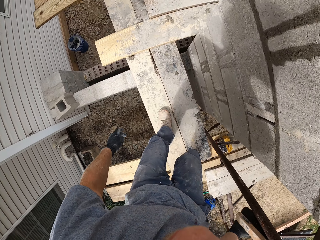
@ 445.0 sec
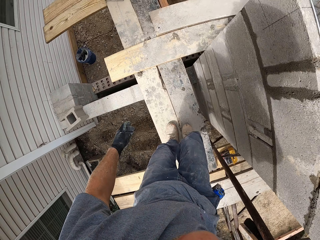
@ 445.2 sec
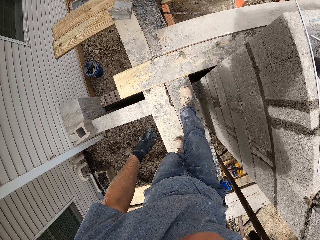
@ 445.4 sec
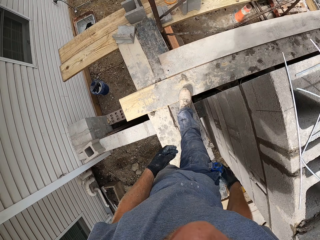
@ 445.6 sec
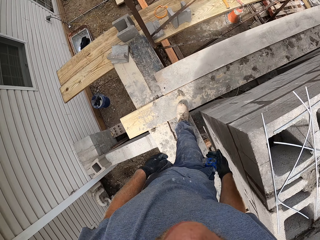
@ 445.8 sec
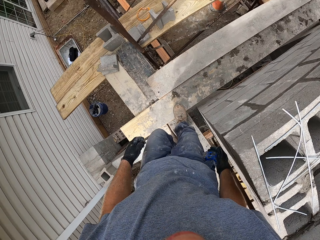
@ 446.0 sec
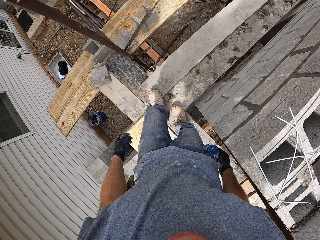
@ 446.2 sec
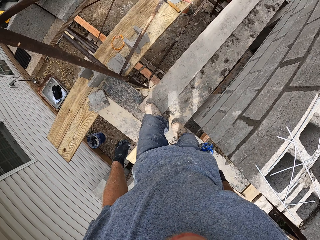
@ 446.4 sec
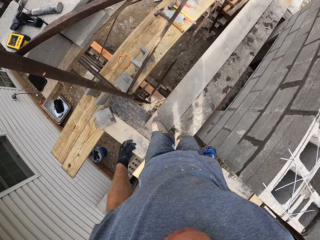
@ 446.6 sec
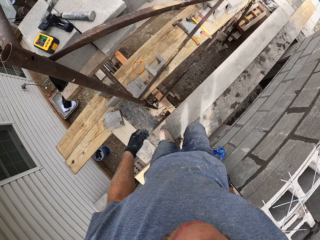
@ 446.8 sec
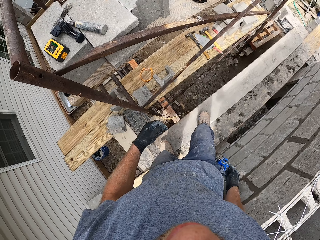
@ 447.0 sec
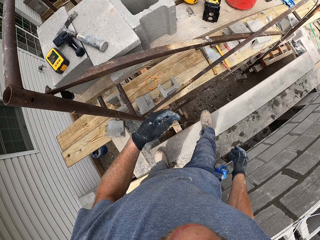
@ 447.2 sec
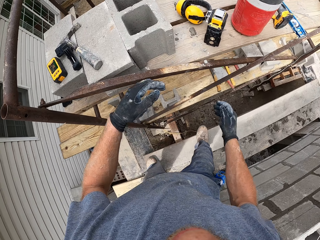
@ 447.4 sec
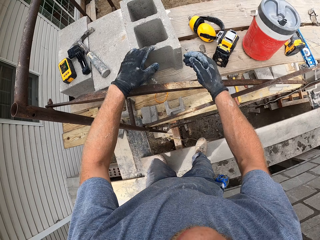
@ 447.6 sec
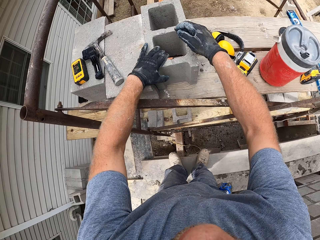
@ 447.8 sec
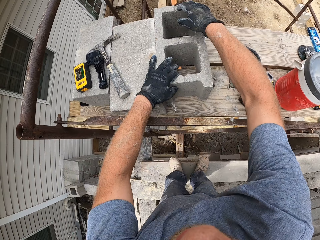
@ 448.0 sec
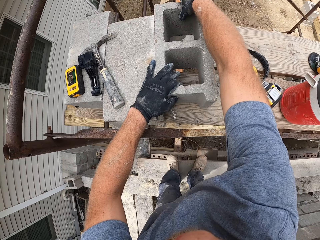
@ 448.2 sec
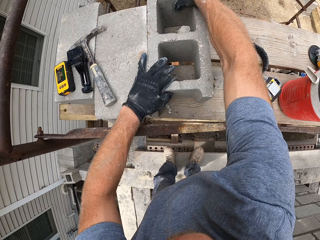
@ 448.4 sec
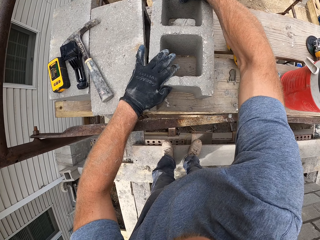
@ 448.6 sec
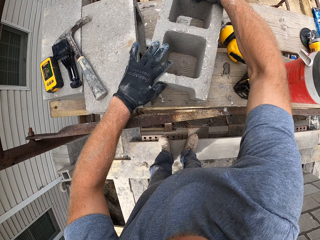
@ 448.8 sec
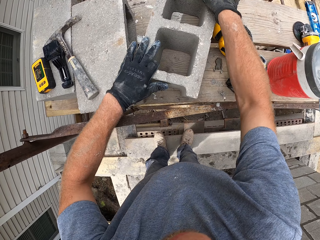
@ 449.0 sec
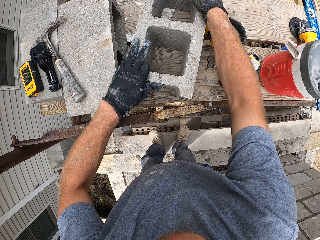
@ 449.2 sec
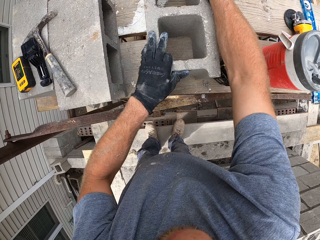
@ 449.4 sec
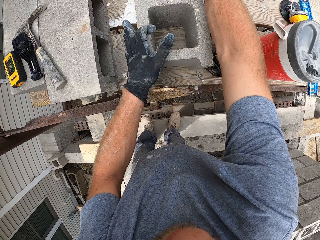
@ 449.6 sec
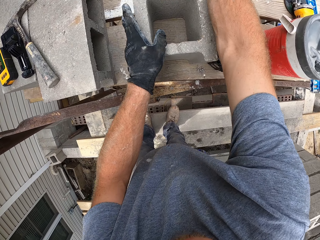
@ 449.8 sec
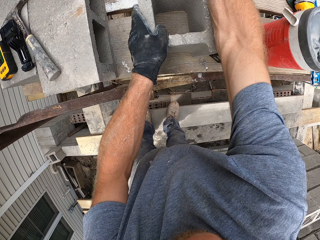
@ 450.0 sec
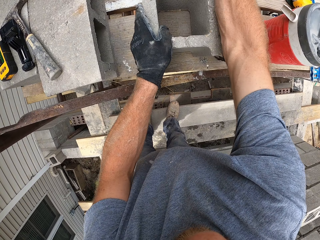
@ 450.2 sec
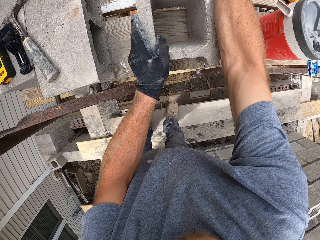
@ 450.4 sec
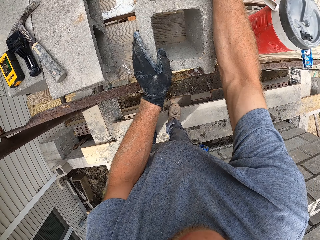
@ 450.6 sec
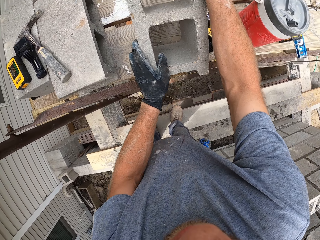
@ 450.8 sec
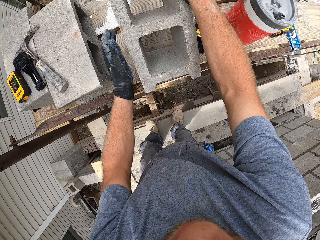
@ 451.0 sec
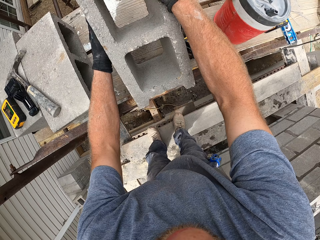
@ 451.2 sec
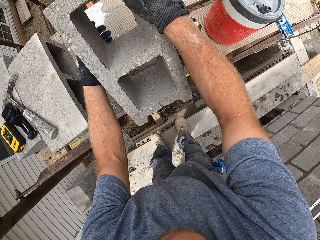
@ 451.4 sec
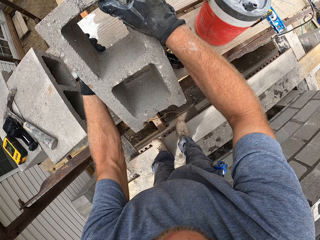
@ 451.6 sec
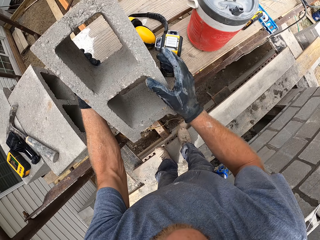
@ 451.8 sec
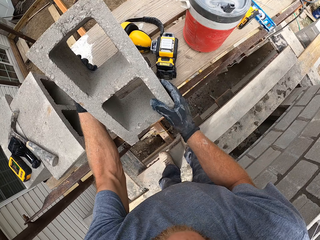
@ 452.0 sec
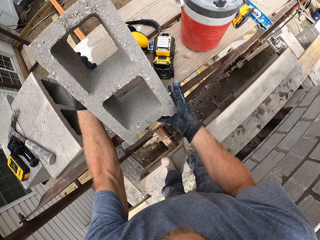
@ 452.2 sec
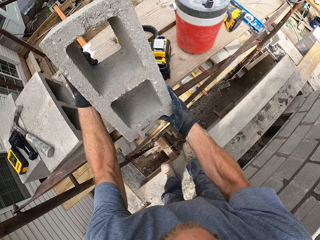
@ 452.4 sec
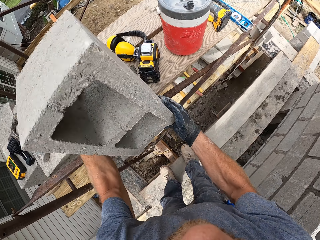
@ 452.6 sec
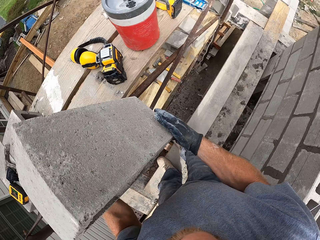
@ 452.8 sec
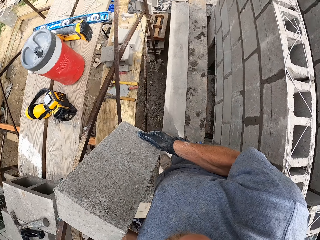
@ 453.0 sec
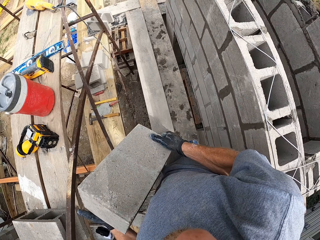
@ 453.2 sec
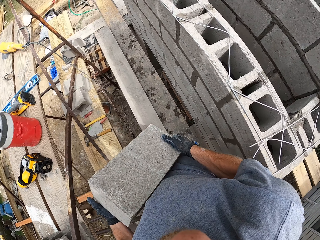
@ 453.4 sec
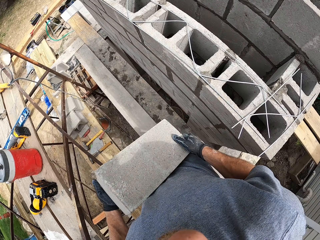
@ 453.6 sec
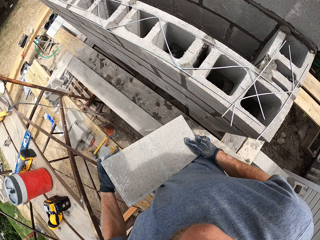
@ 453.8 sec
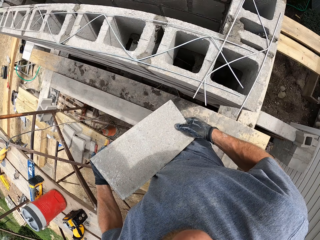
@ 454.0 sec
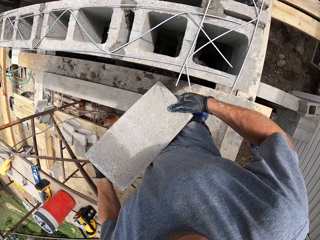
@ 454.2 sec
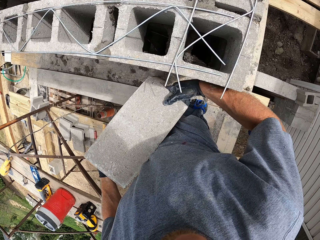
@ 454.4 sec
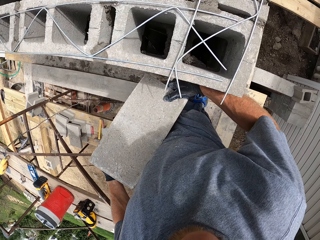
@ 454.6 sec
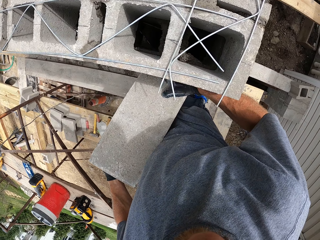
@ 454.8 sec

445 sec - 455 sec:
The camera wearer holds a concrete brick. They pick up a block on the platform.

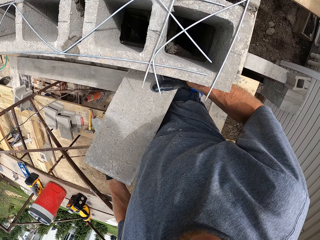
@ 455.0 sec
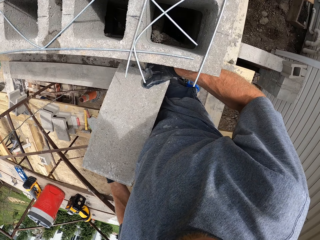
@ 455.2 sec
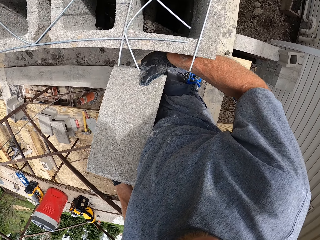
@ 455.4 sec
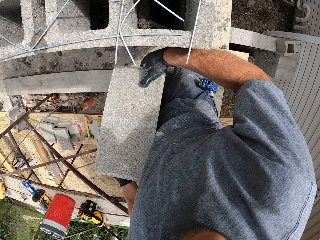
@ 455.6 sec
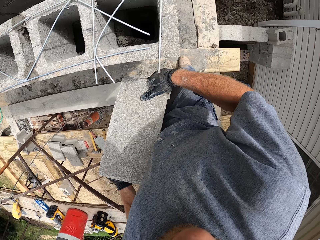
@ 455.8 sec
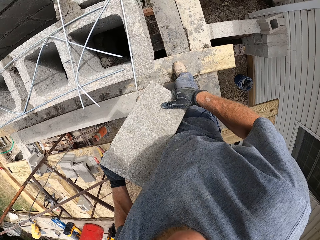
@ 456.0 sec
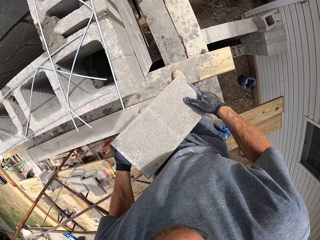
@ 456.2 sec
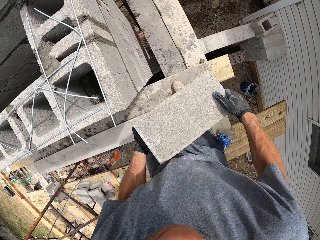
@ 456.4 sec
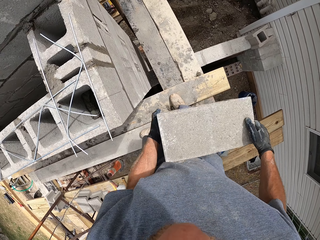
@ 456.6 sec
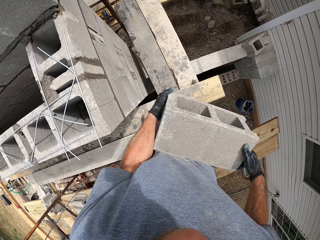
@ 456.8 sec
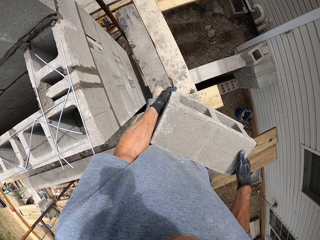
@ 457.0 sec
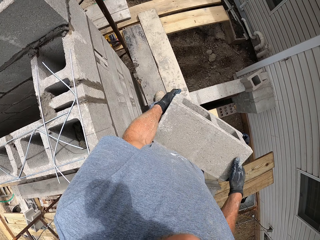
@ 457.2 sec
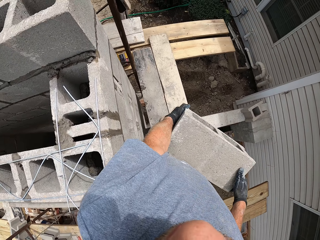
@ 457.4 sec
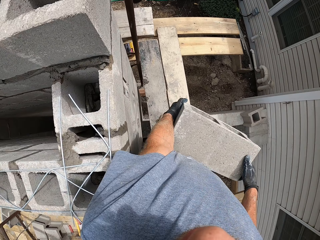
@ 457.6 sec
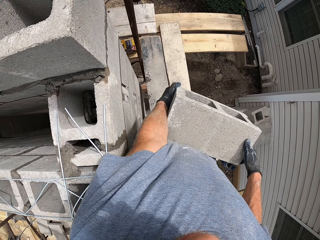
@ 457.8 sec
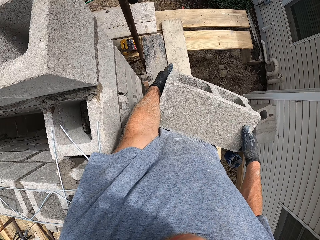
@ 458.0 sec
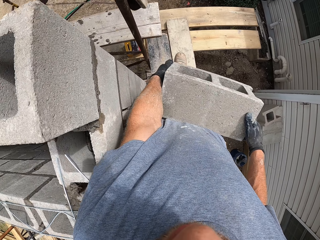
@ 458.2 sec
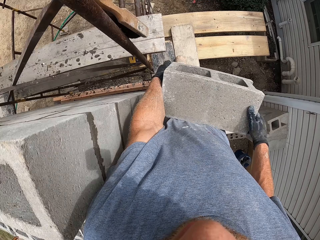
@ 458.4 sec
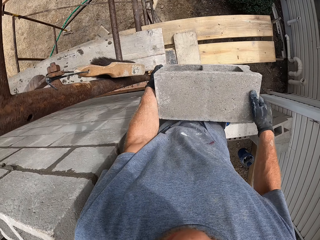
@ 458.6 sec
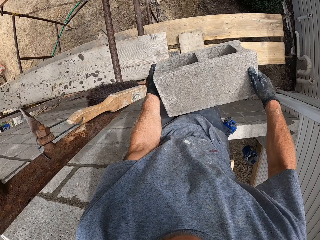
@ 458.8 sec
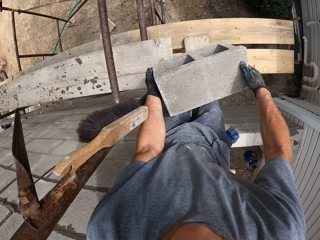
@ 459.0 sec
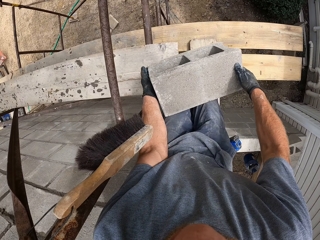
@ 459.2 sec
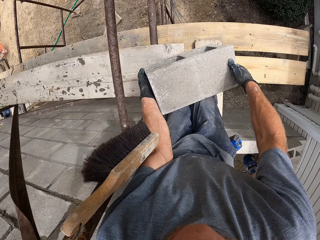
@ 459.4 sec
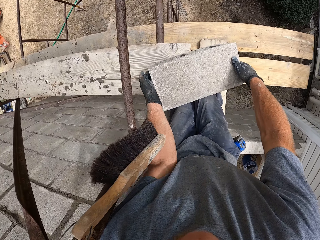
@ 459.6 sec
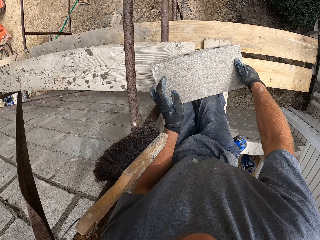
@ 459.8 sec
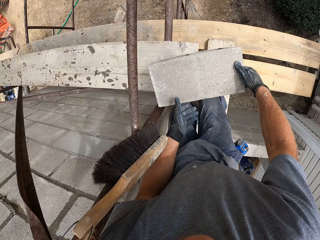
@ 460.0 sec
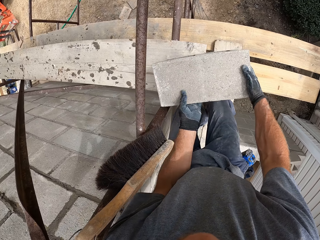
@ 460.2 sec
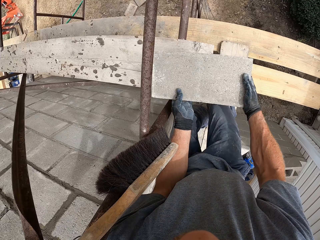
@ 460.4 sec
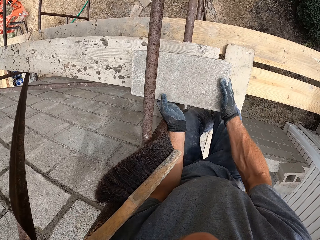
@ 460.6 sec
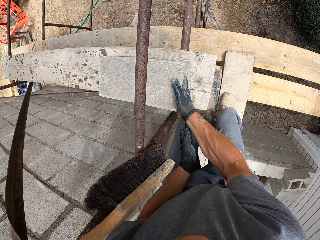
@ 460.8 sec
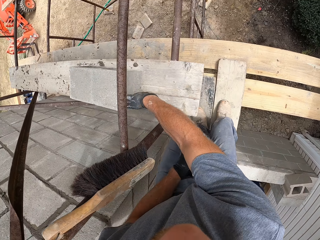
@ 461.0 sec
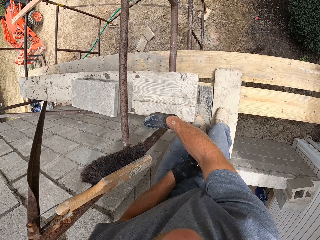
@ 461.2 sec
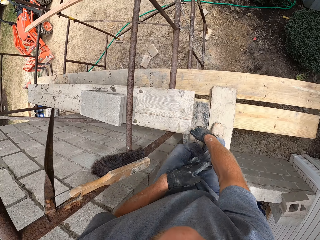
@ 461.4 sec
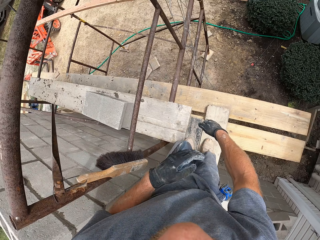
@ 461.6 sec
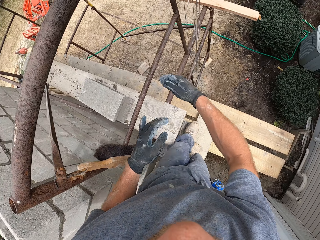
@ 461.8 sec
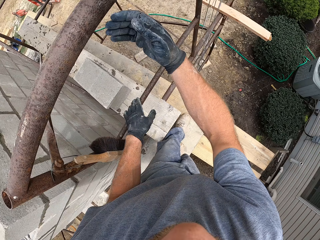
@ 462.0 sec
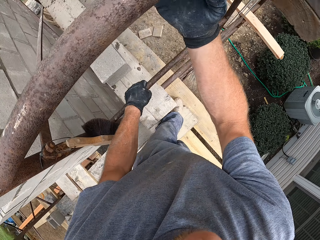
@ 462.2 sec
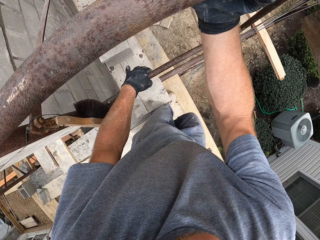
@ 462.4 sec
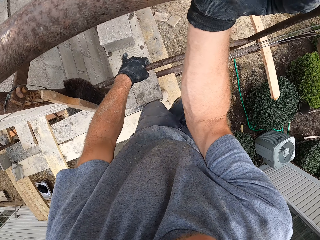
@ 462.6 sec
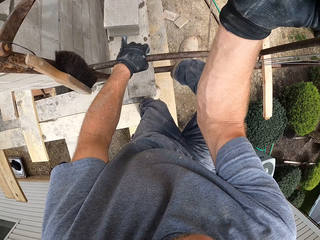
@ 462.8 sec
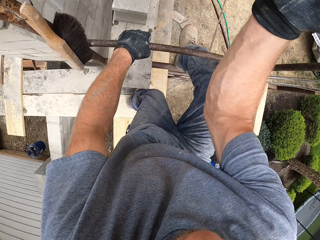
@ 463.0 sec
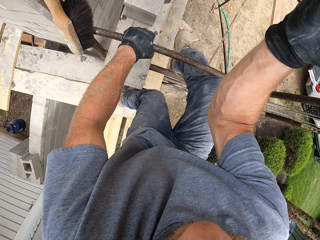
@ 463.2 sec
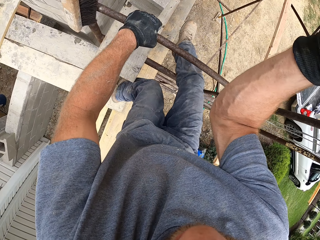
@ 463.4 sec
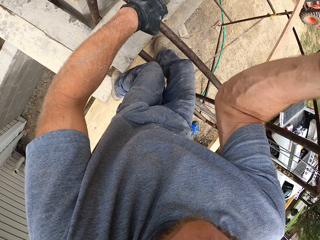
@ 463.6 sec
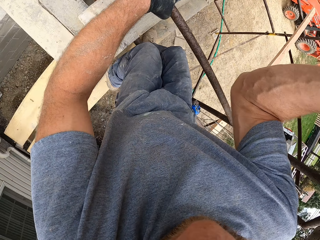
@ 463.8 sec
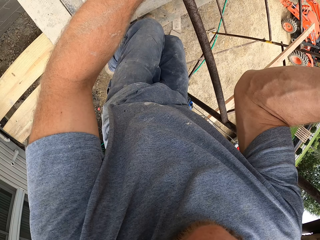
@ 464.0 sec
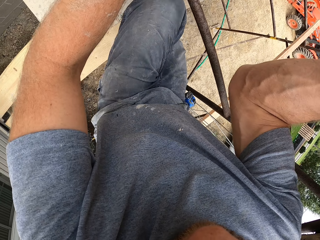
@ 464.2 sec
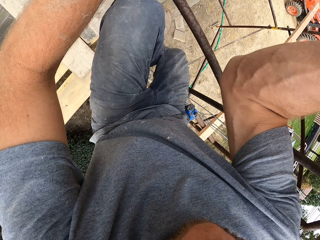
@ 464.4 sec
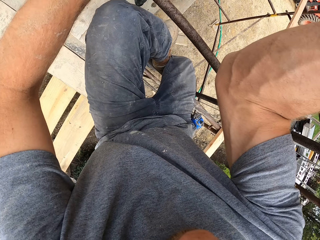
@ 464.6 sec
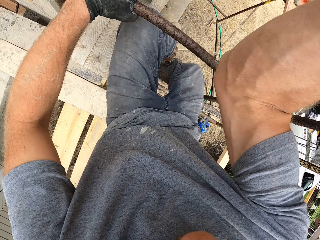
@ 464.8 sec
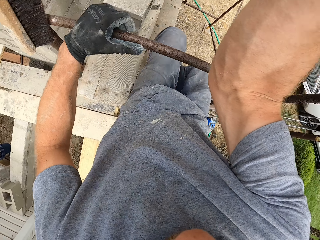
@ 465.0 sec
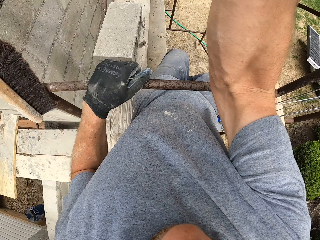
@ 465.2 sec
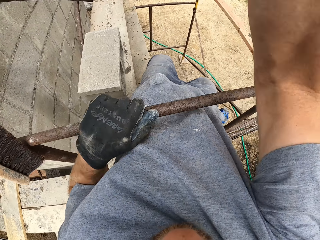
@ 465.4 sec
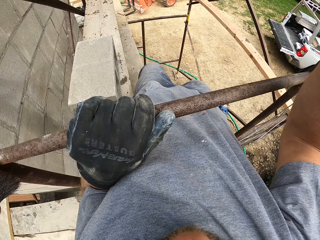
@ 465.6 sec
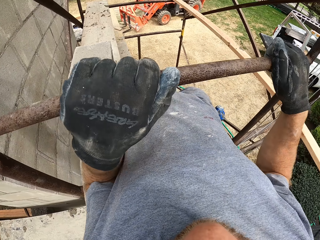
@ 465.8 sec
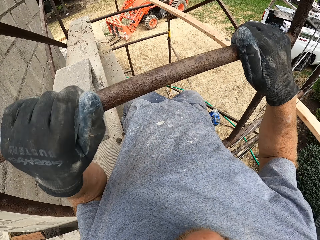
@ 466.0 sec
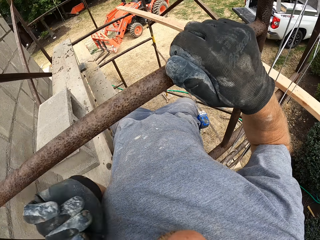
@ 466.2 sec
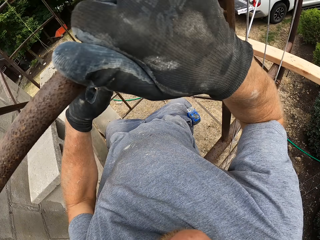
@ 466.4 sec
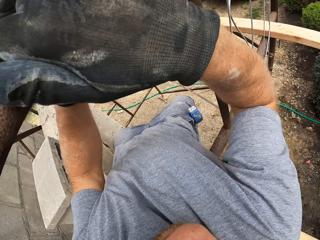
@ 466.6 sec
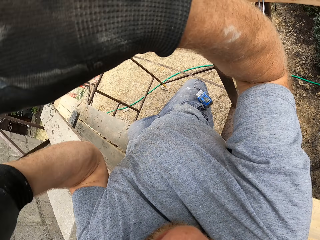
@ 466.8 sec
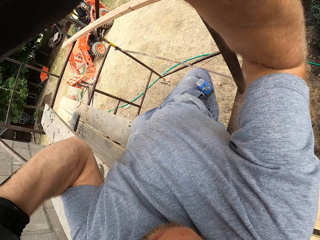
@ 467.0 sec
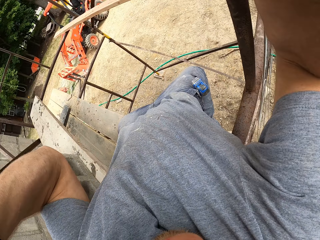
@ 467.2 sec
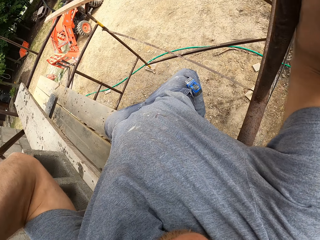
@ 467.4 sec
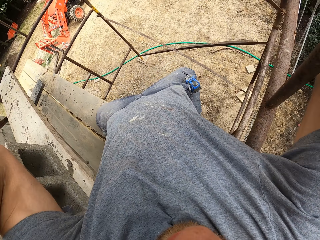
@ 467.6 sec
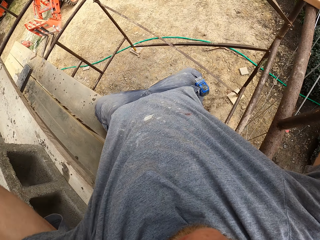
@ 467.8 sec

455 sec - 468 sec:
The camera wearer walks around the construction site. They drop the block on a plank. They slide the block on the plank. They maneuver around a metal construction frame. They climb the scaffold.
